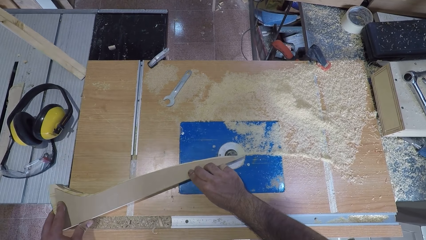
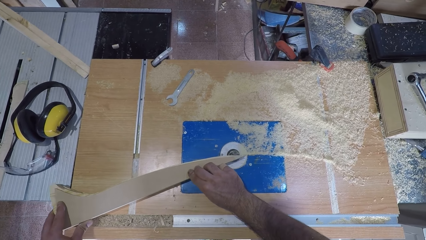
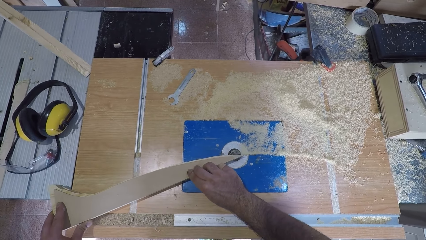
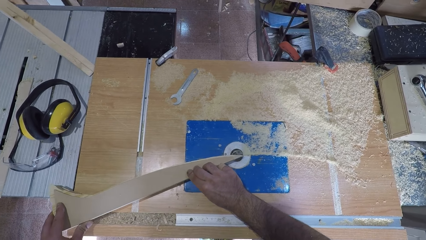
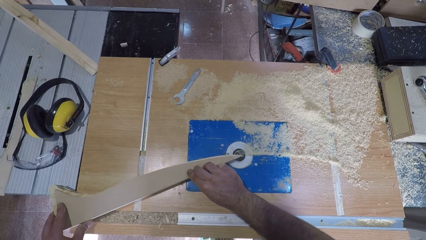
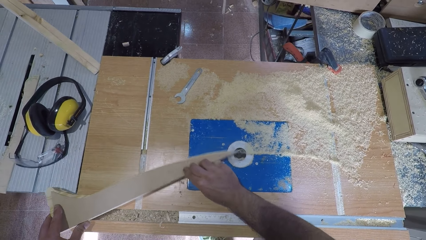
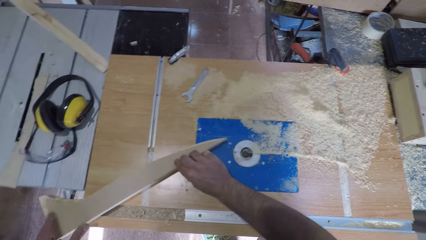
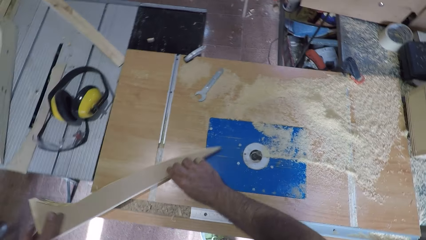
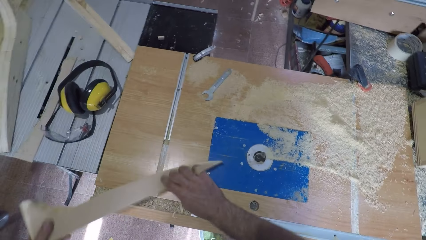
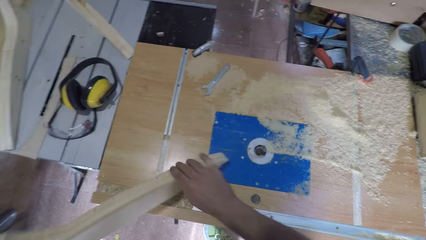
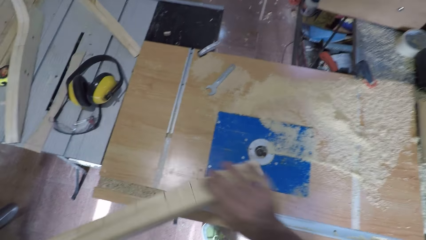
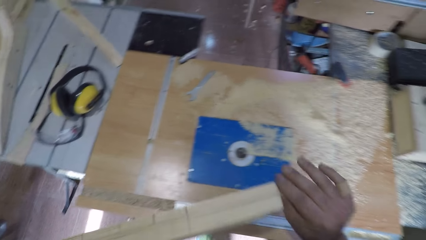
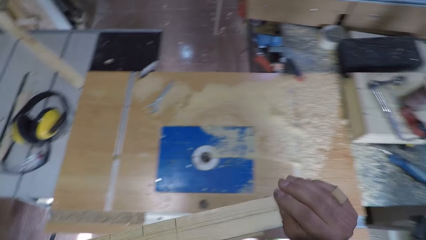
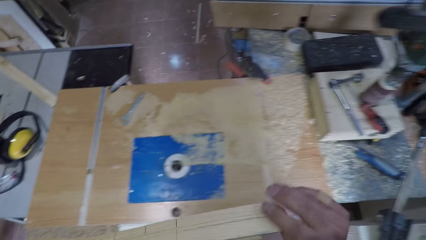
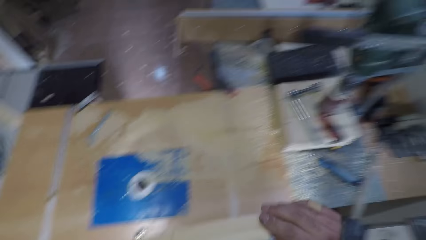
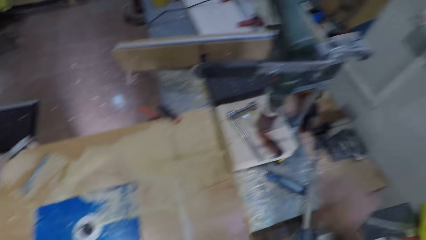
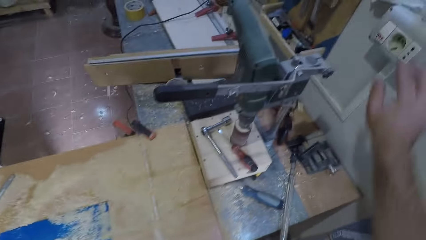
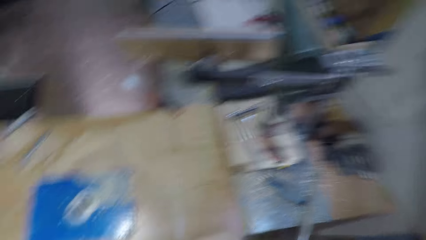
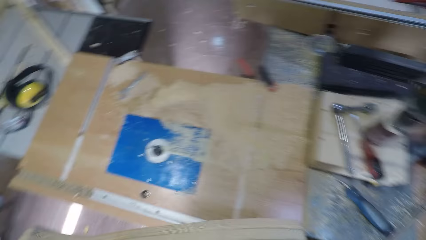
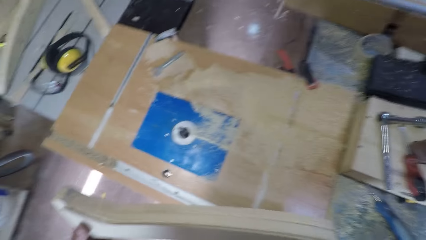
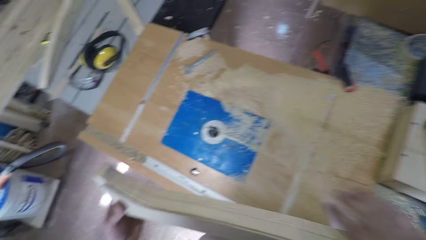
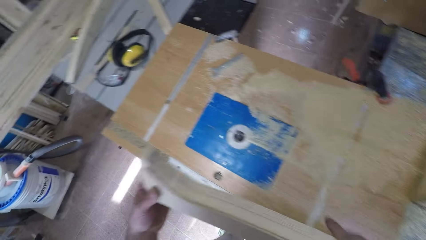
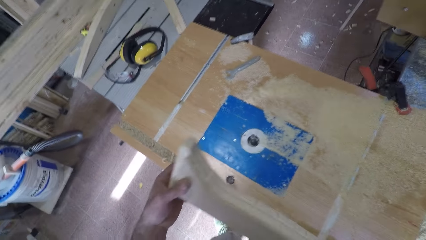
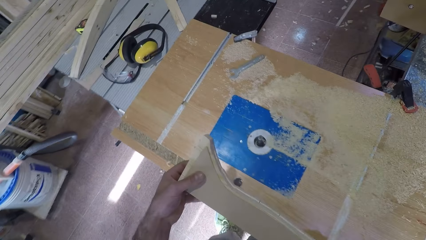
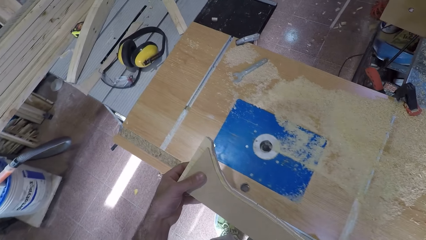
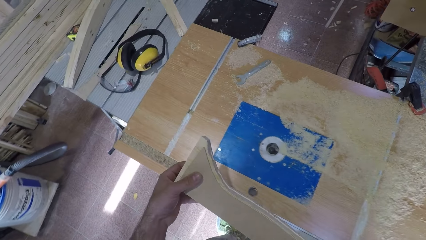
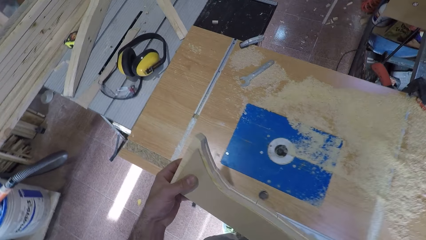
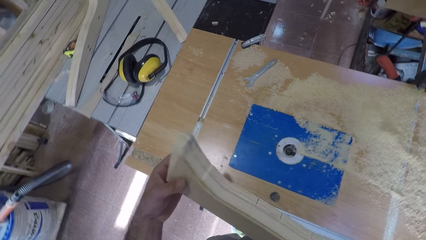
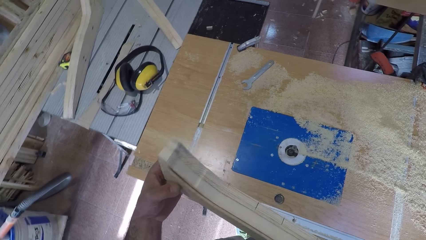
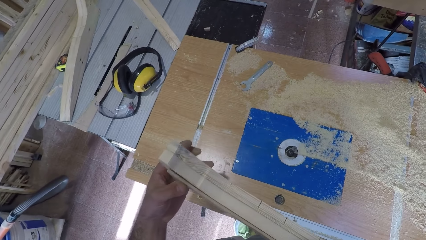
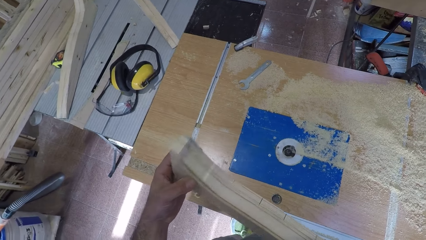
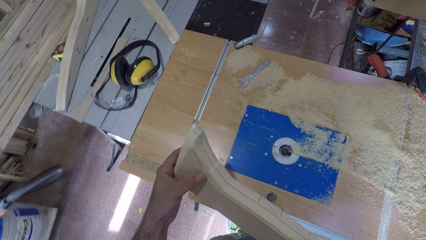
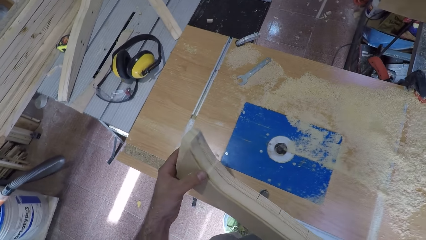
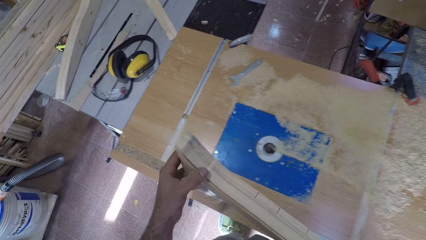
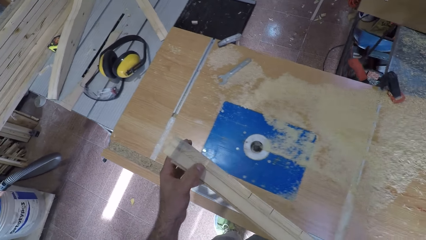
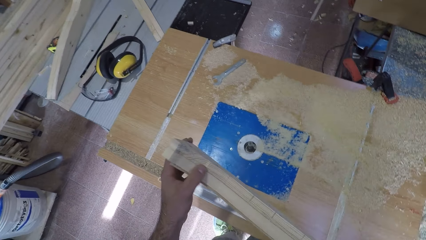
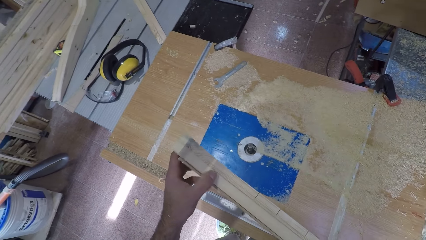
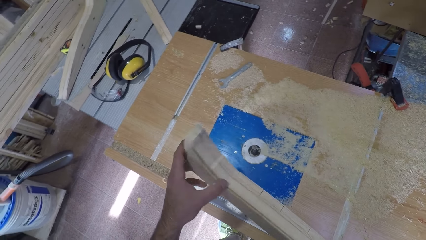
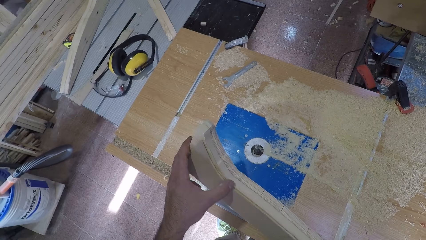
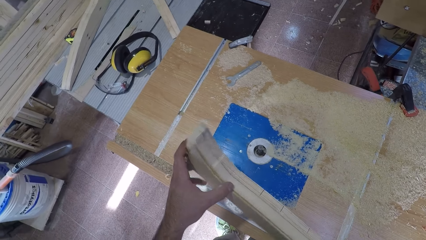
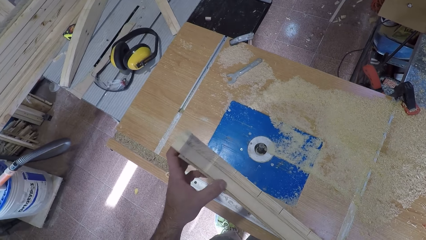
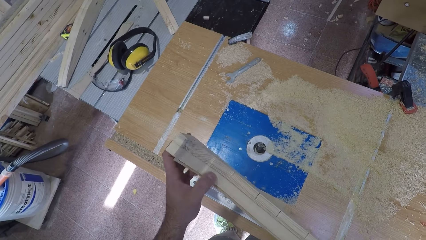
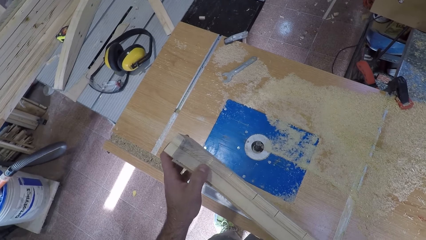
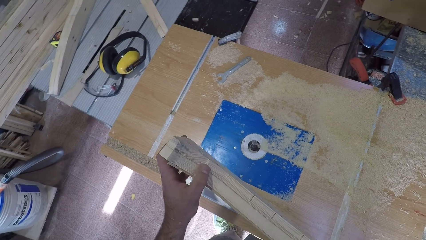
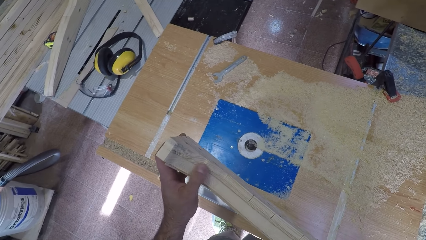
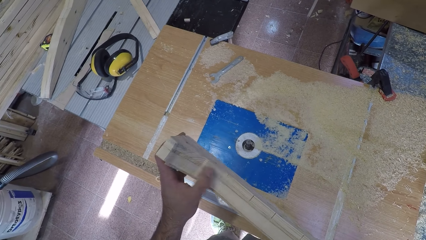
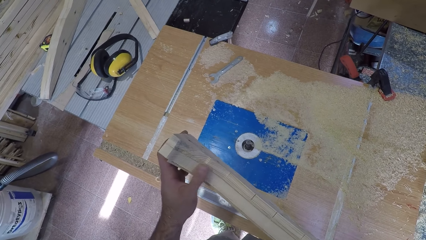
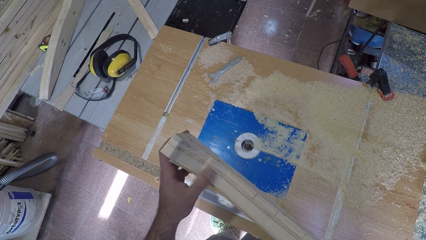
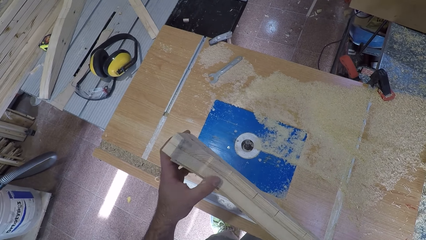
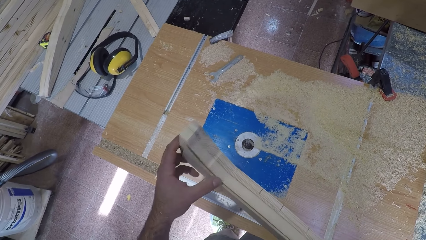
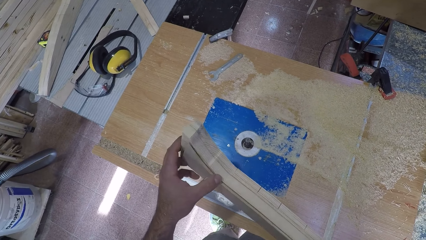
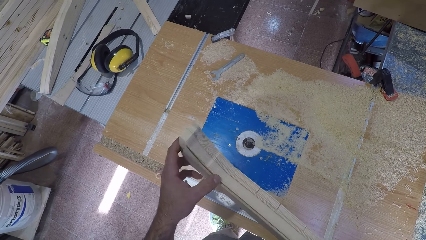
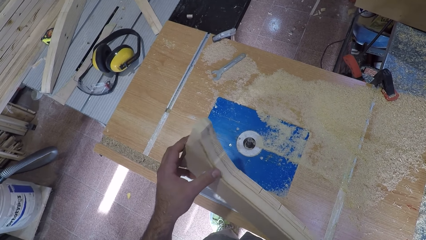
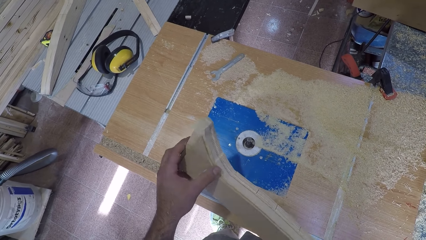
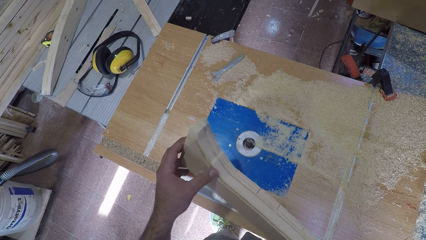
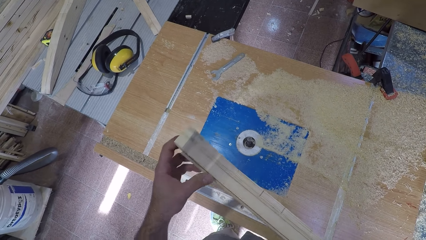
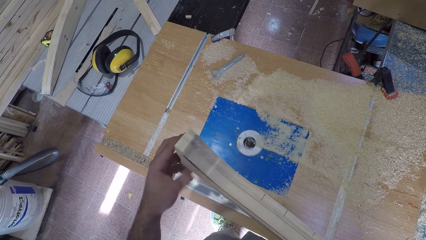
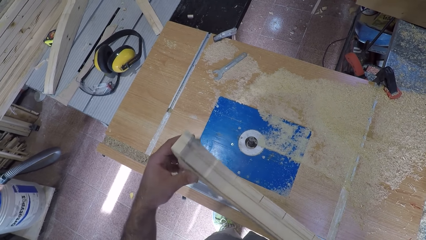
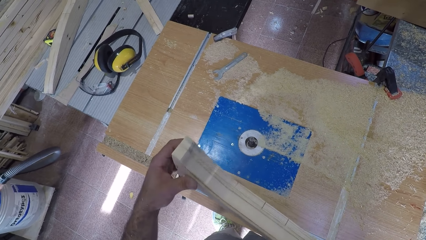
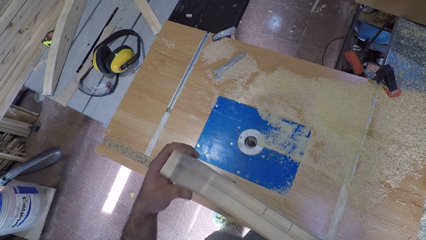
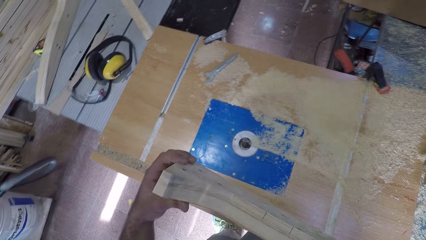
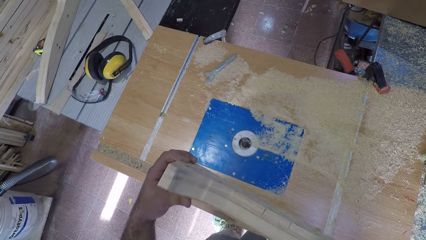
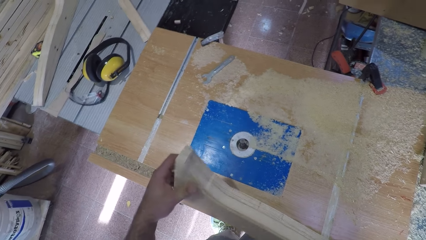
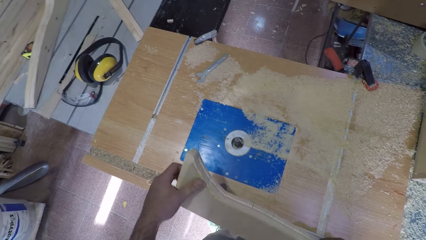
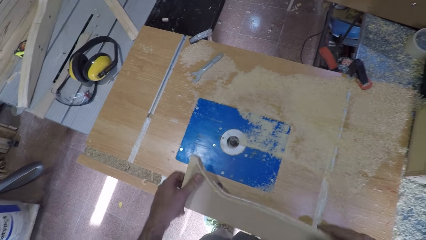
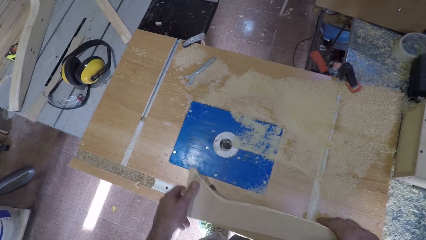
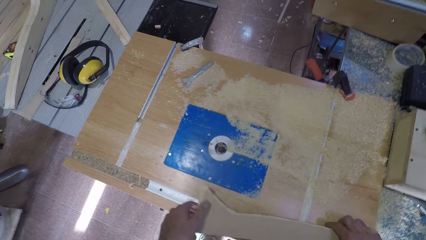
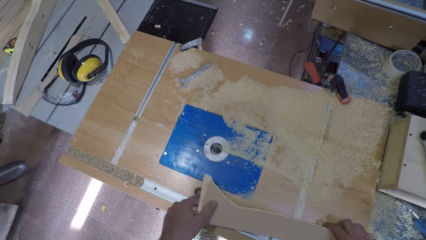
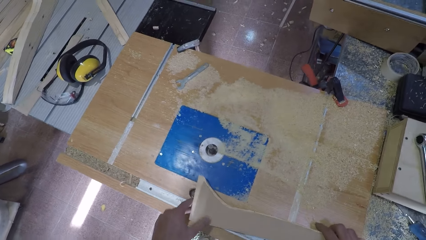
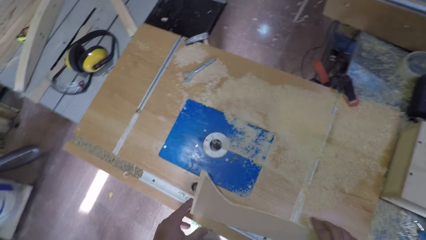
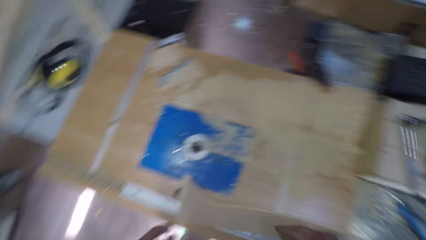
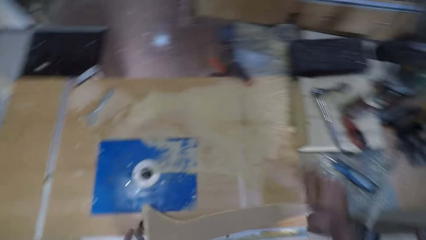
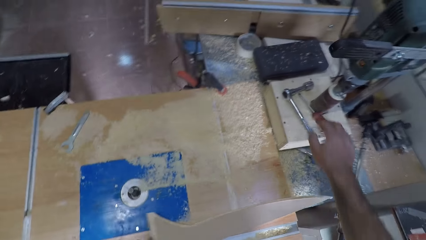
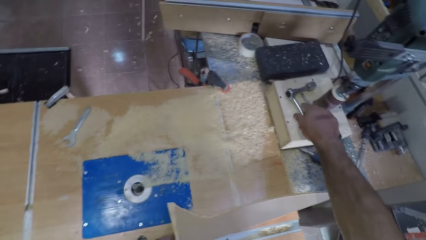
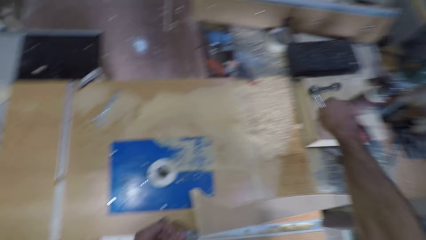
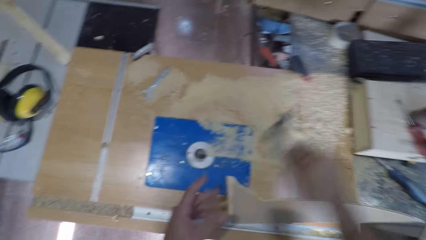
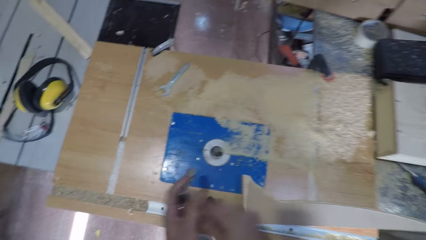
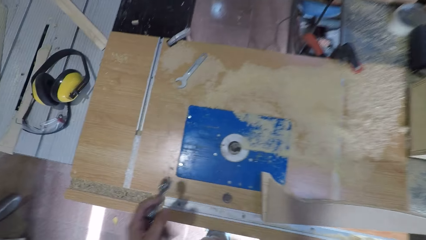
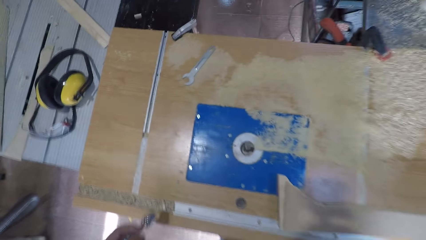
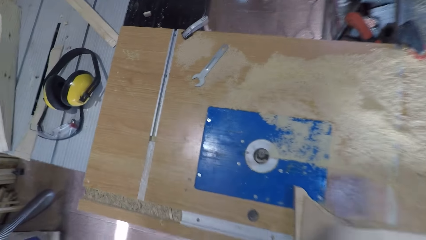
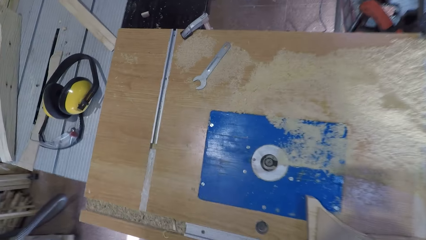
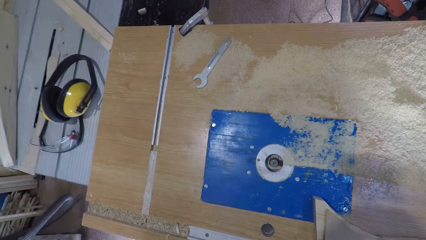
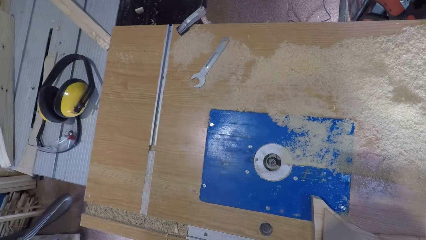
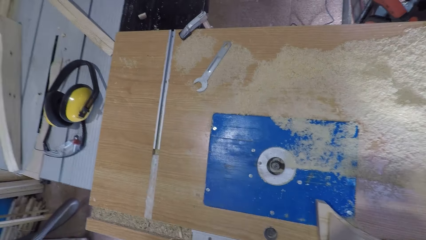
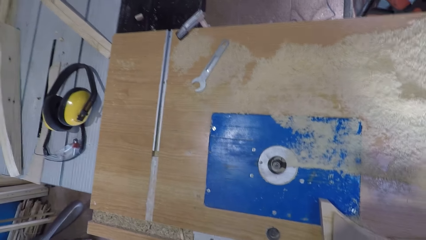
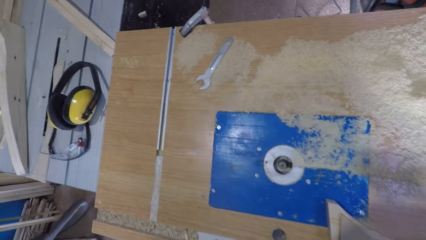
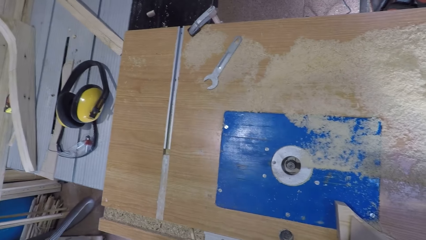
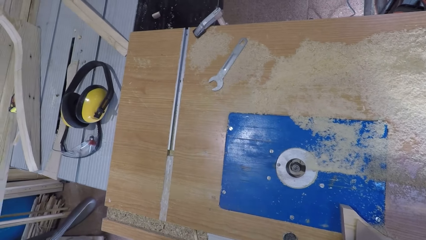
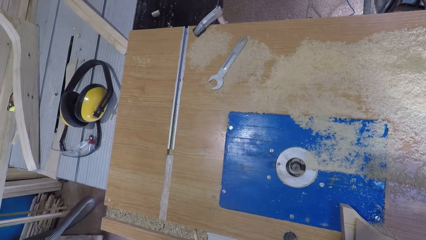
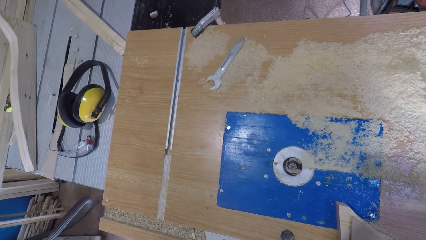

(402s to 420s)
The camera wearer lifts the piece of wood. He switches off the wood carving machine. He looks at the piece of wood. He rubs the piece of wood. He places the wood on the bench. He picks the torque wrench or spanner and passes the spanner to his left hand.
